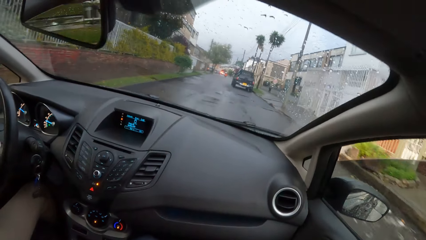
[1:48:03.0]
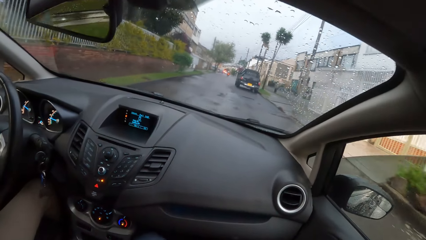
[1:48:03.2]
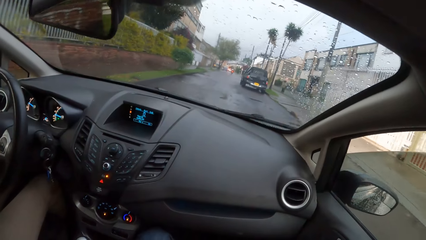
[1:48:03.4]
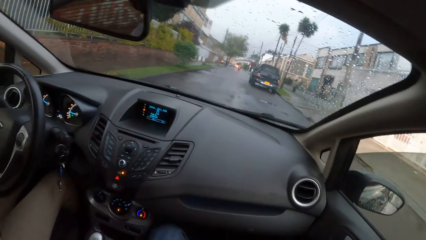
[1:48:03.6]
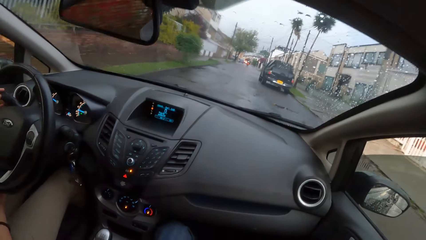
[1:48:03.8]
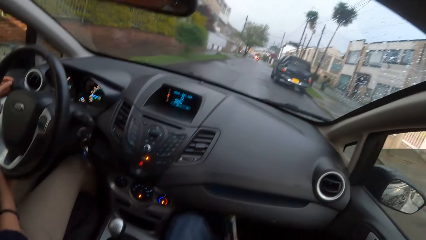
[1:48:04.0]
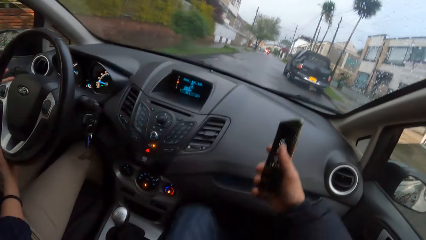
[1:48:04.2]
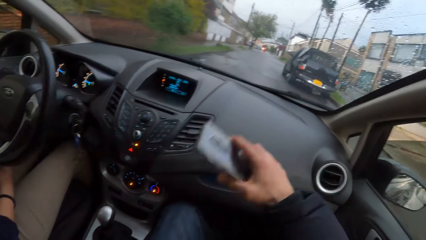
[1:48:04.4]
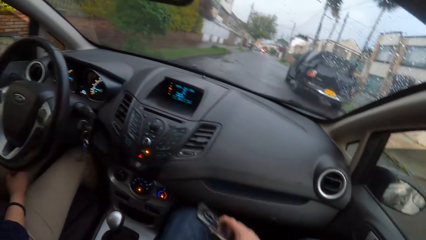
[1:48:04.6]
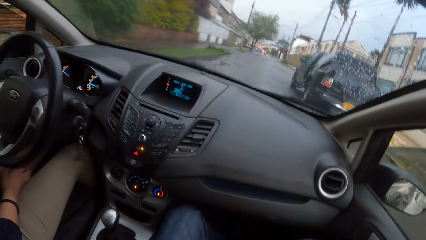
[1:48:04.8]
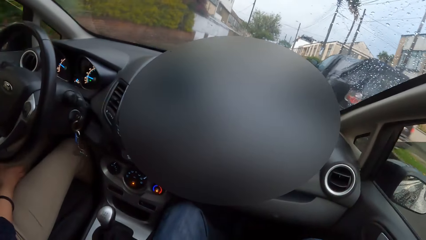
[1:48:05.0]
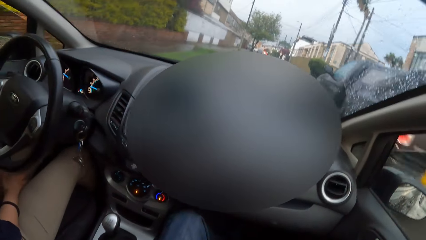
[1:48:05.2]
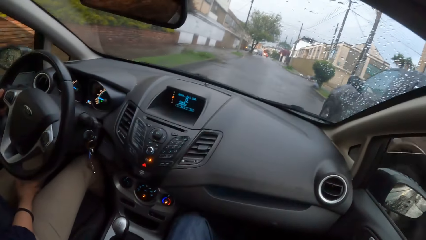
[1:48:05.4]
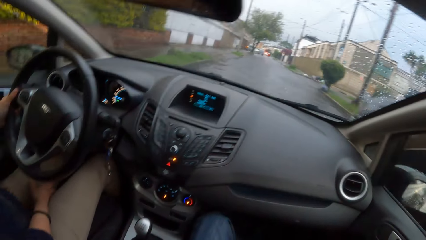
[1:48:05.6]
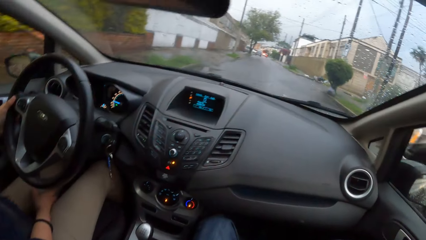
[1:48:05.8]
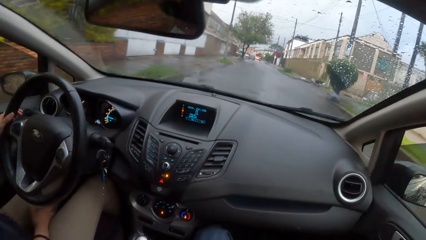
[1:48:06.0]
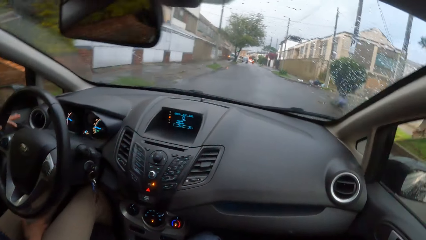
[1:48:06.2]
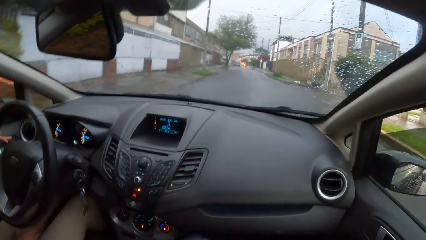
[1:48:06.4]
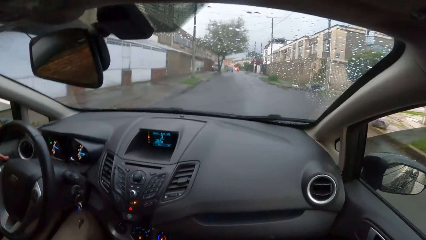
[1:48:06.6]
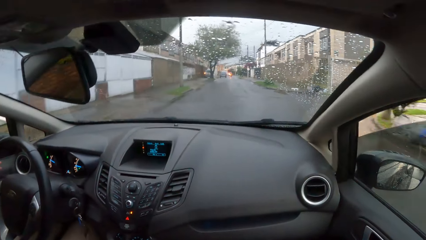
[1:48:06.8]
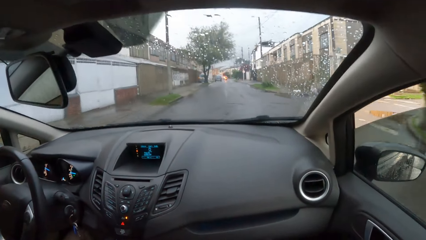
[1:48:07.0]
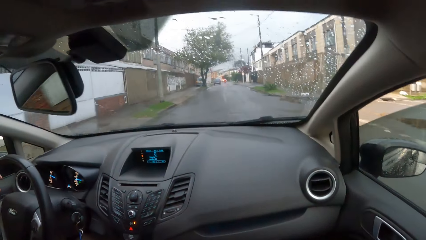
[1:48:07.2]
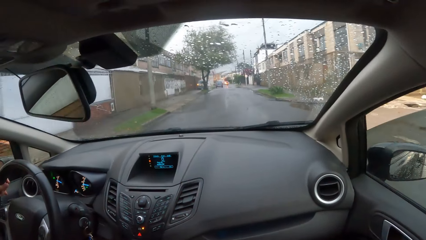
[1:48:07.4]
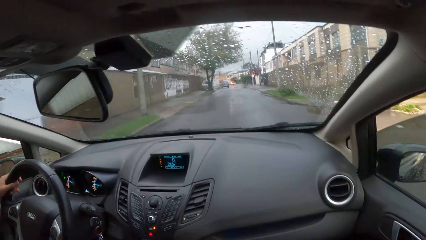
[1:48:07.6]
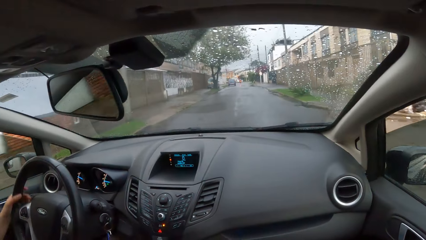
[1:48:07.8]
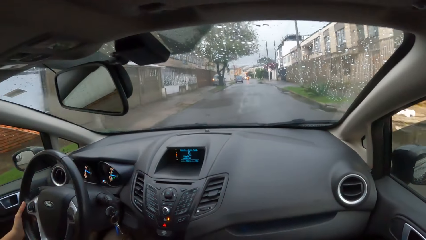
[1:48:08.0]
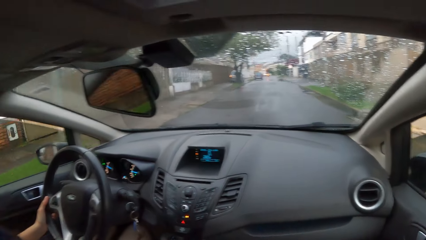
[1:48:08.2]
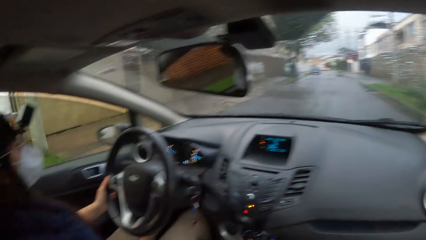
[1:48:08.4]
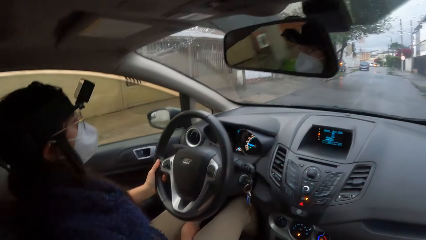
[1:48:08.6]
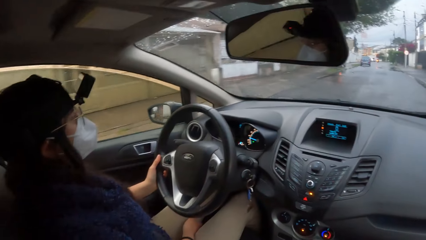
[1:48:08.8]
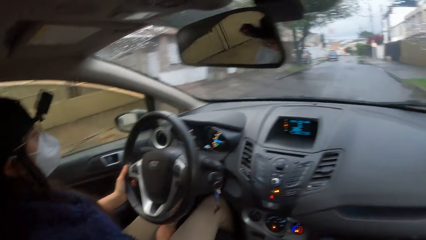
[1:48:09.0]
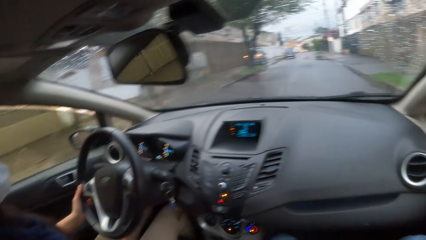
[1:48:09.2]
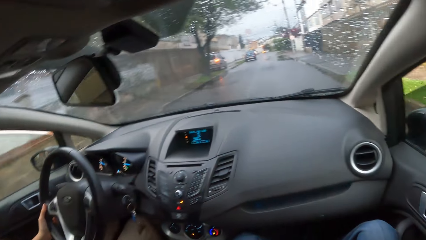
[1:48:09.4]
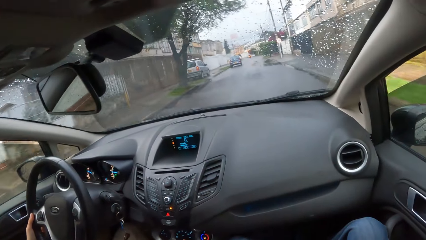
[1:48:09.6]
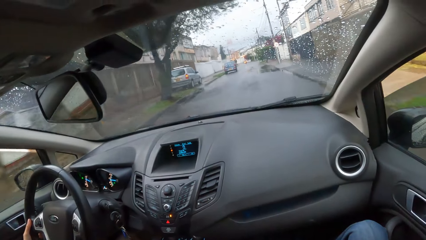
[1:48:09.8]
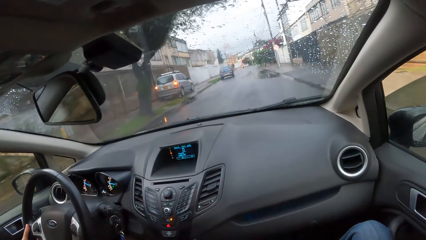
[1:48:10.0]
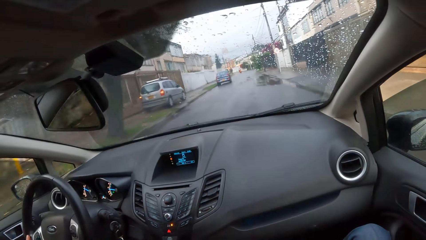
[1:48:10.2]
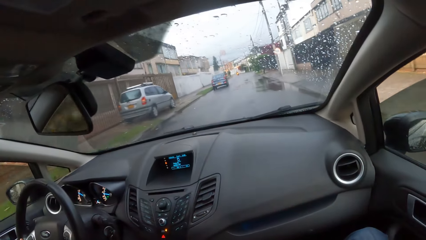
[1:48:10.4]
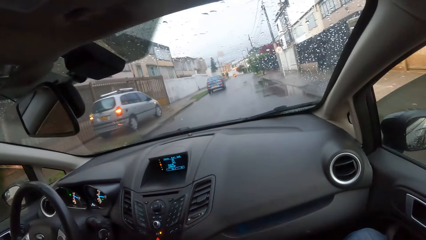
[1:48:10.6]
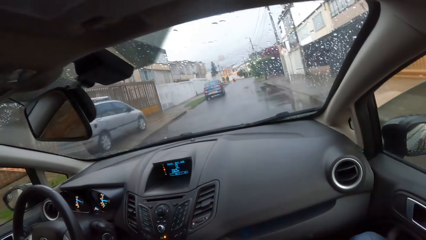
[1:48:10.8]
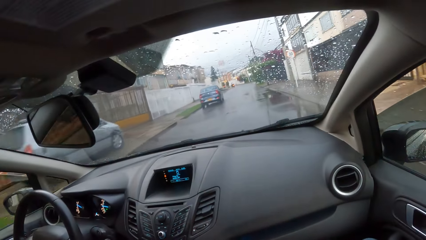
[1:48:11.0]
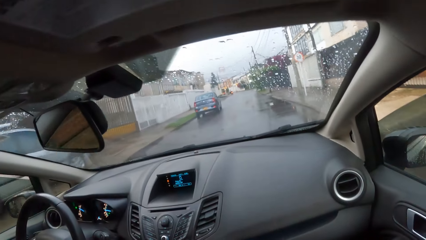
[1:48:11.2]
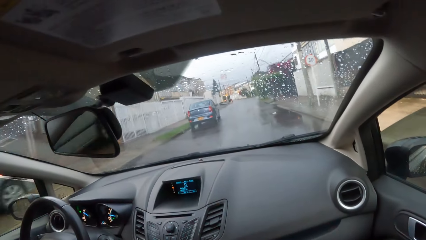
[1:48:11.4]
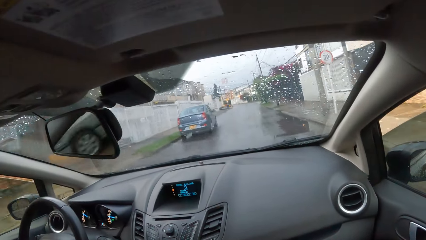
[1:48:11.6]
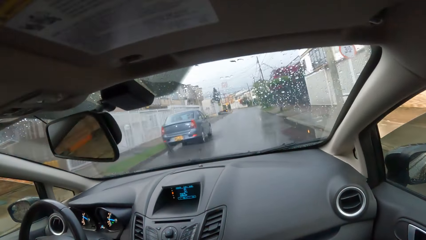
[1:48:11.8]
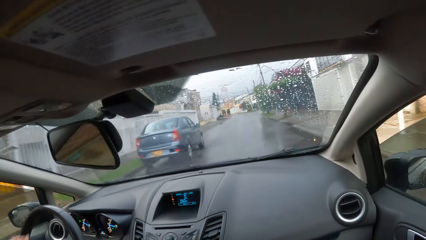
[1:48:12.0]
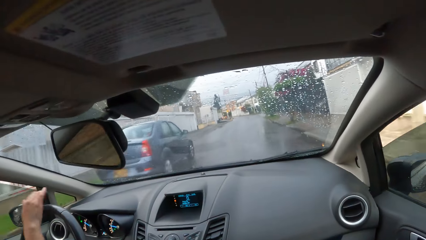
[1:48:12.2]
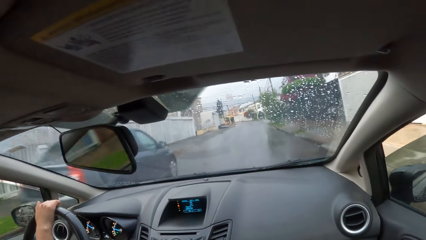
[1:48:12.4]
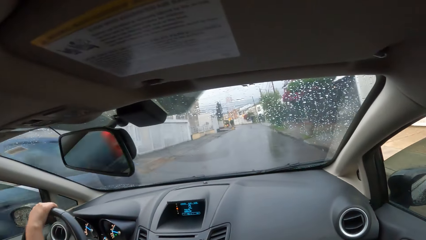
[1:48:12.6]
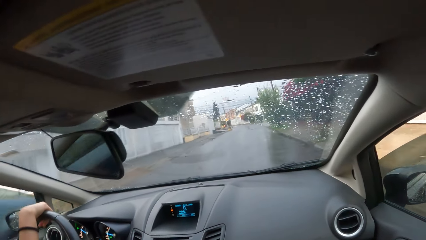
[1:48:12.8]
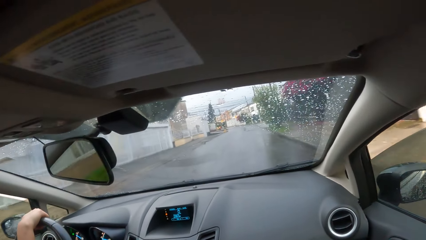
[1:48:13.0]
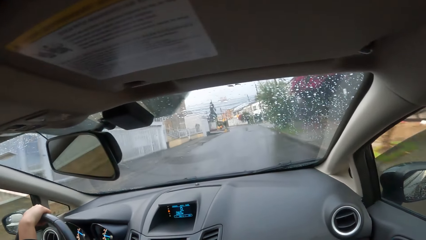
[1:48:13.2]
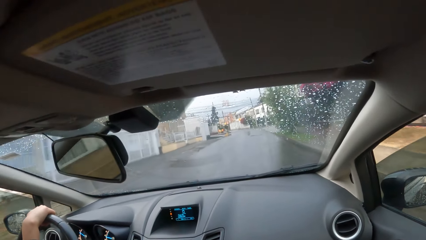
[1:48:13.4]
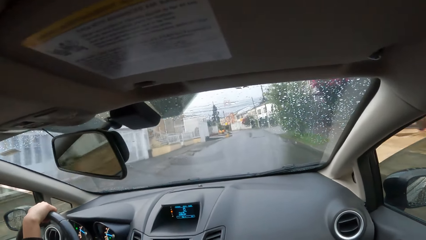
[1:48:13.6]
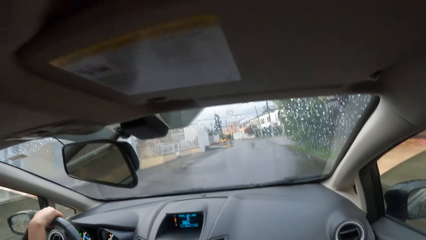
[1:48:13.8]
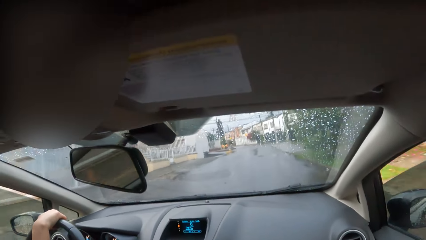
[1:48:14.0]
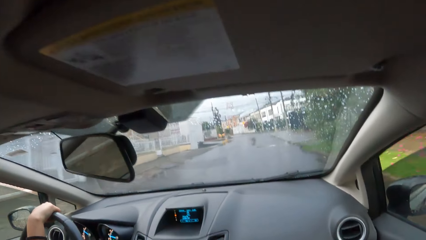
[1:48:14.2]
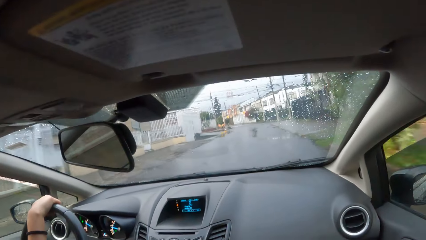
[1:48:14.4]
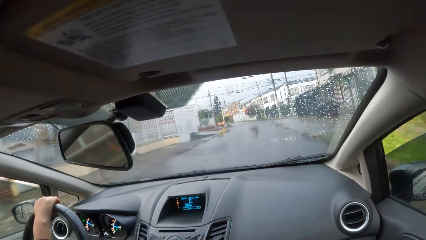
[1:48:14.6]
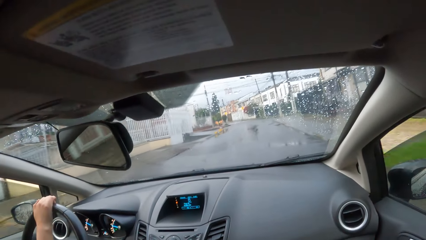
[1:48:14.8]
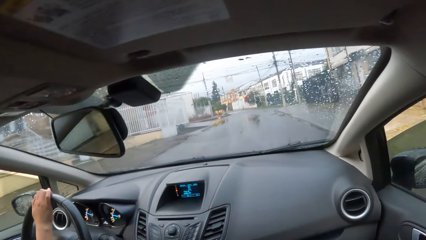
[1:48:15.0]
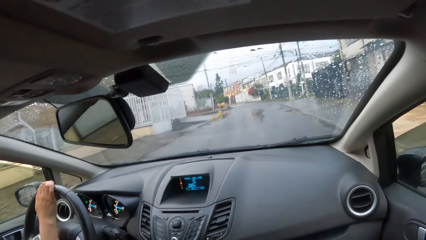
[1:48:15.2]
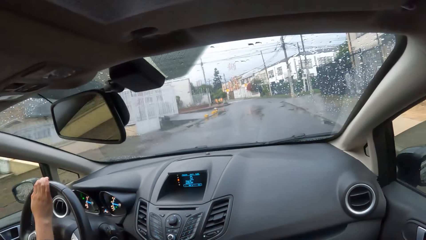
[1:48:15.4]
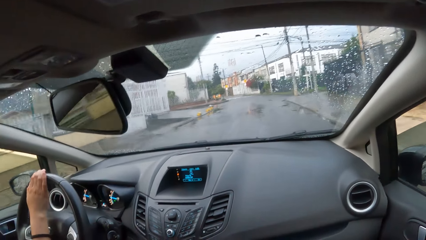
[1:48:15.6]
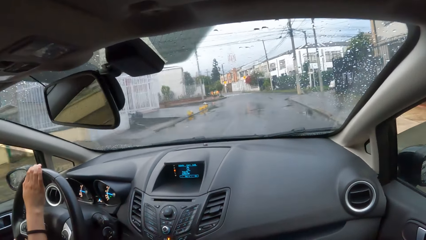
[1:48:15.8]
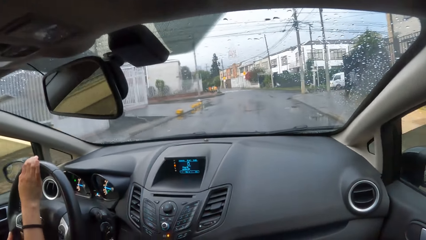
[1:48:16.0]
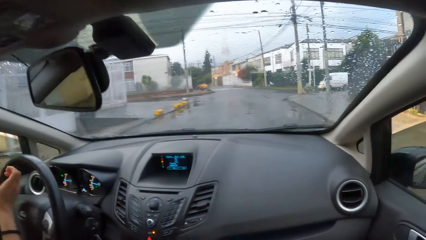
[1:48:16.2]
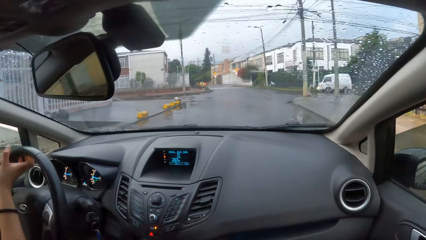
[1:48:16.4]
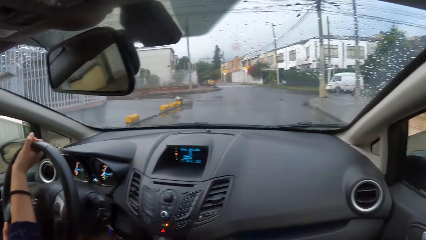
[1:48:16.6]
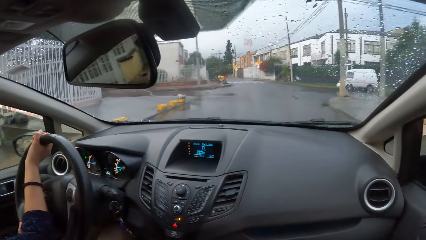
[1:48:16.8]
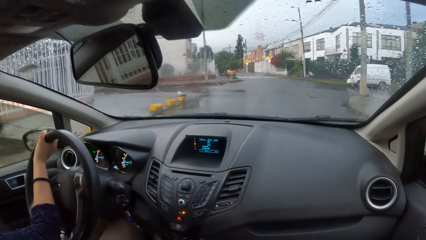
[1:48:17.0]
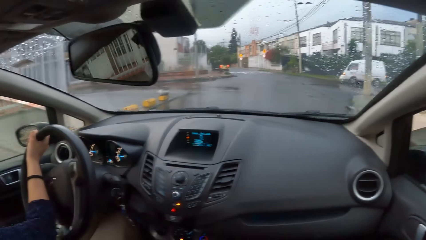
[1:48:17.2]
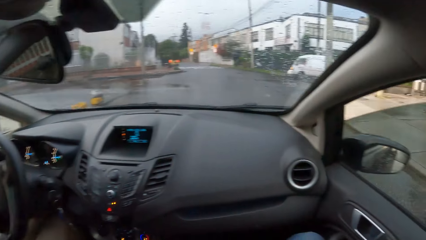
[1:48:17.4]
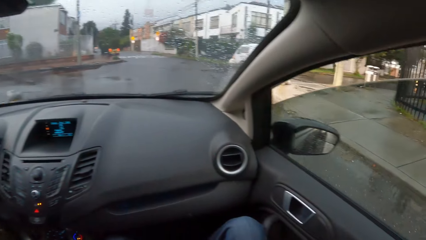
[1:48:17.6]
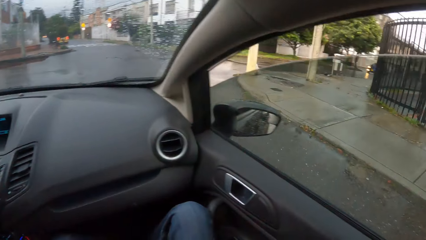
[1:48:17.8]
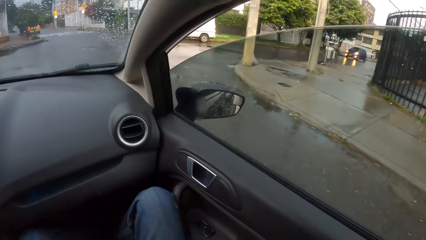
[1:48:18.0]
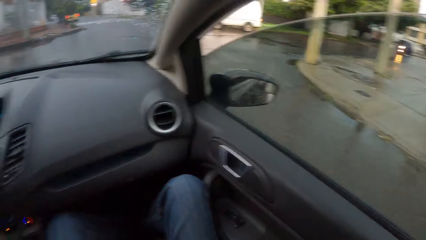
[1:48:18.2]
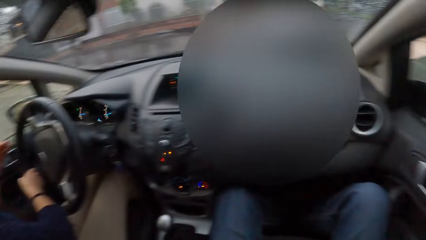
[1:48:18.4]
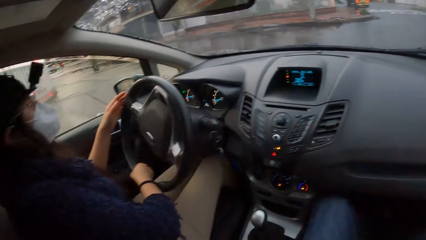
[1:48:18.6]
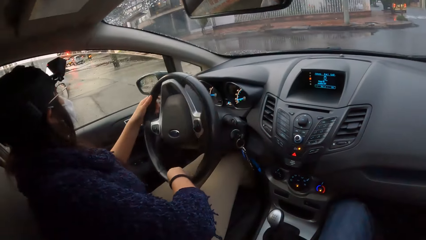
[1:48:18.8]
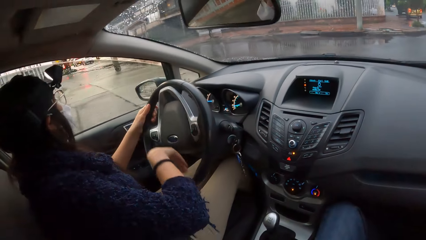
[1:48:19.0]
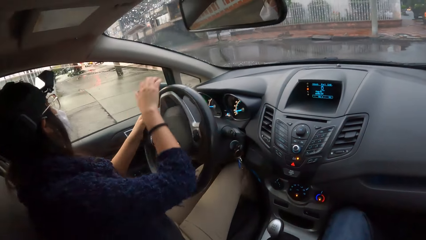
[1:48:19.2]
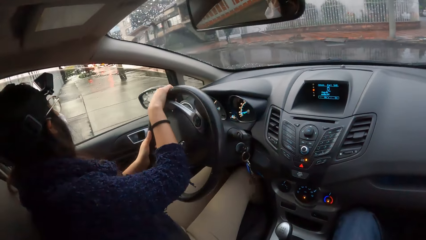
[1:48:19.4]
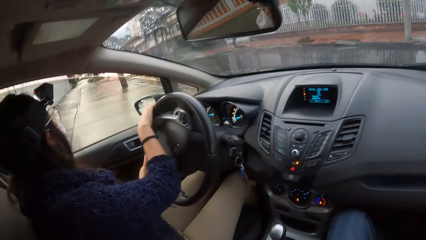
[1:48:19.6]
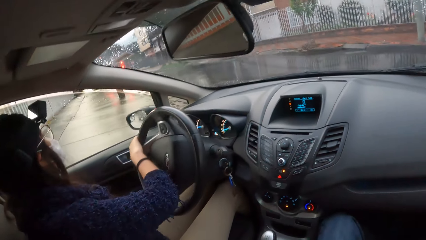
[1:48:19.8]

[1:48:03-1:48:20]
The camera wearer converses with a woman. The woman drives a car.
